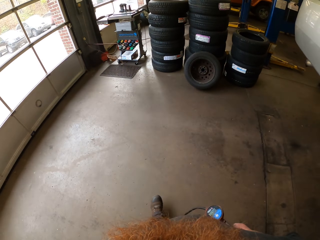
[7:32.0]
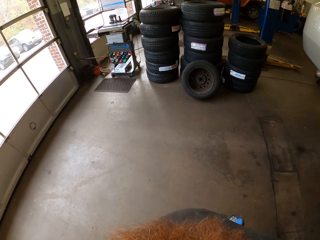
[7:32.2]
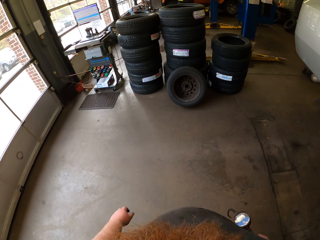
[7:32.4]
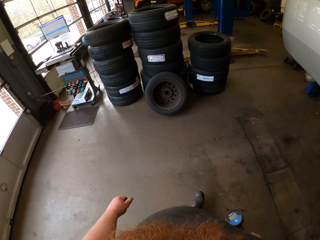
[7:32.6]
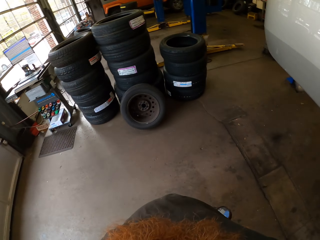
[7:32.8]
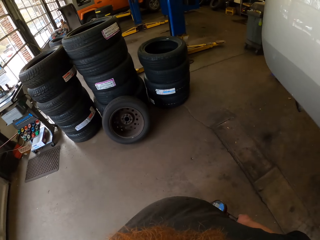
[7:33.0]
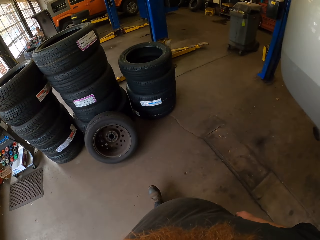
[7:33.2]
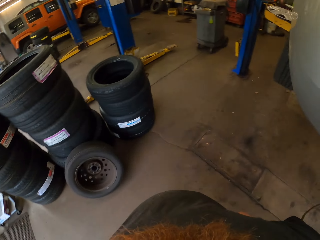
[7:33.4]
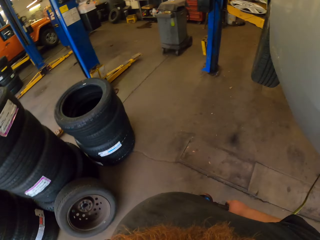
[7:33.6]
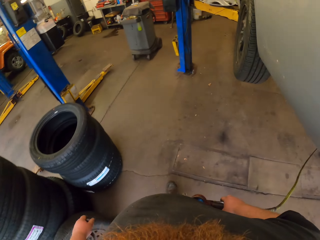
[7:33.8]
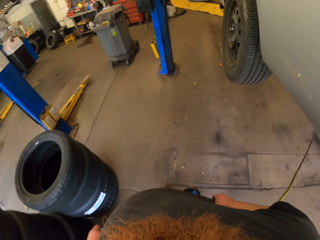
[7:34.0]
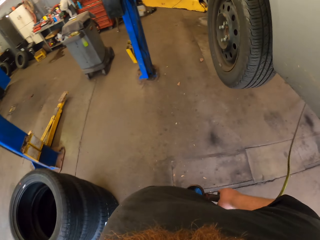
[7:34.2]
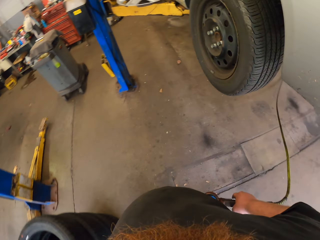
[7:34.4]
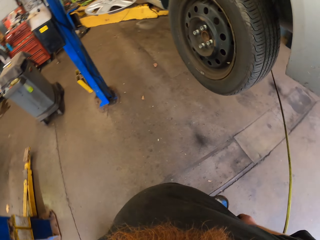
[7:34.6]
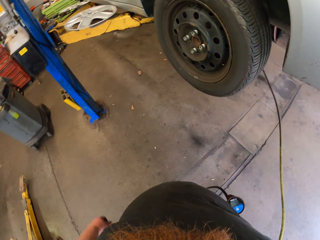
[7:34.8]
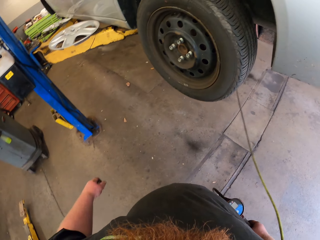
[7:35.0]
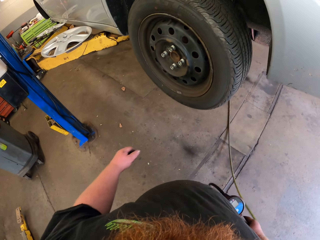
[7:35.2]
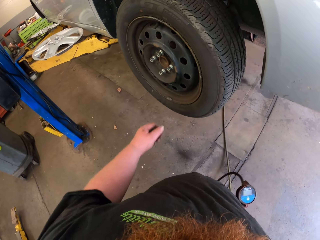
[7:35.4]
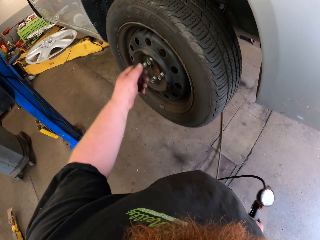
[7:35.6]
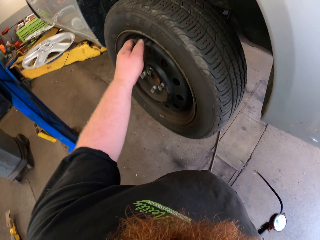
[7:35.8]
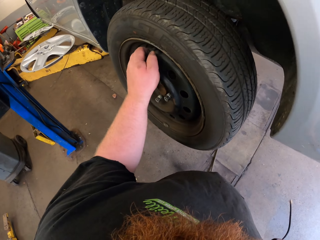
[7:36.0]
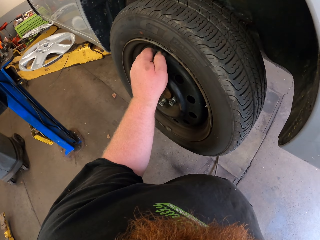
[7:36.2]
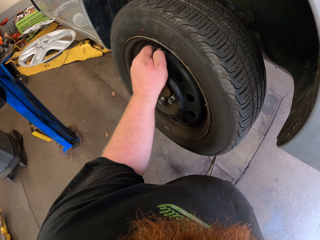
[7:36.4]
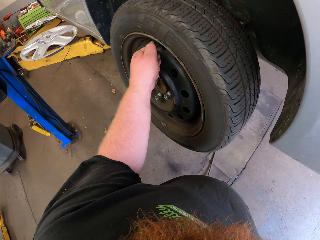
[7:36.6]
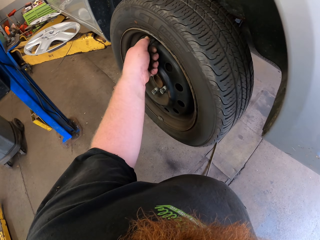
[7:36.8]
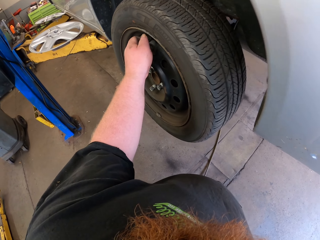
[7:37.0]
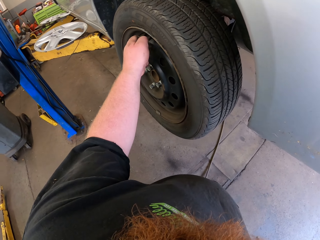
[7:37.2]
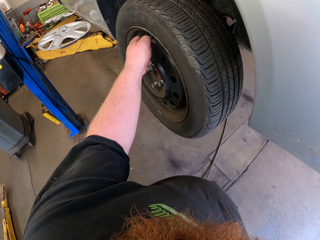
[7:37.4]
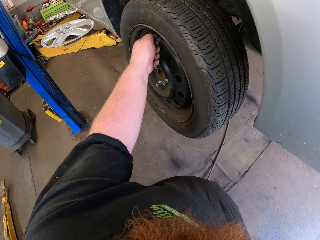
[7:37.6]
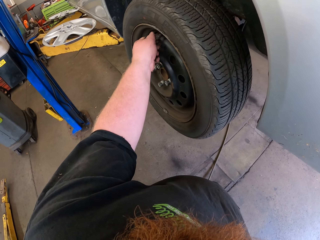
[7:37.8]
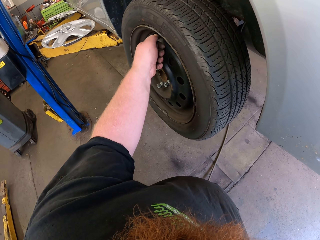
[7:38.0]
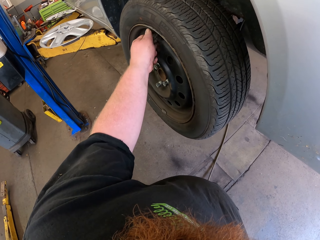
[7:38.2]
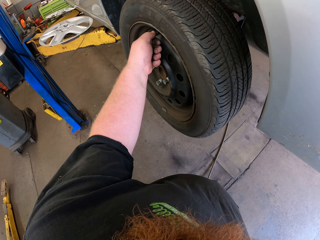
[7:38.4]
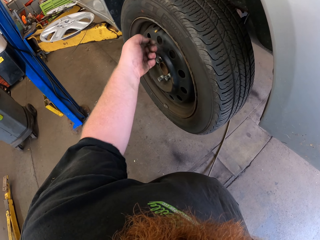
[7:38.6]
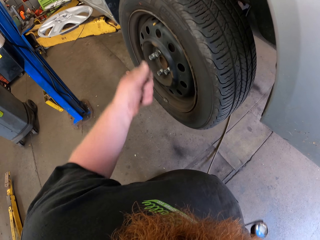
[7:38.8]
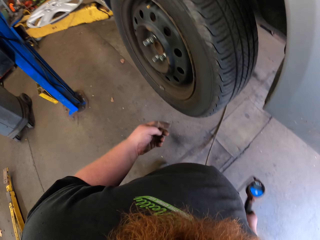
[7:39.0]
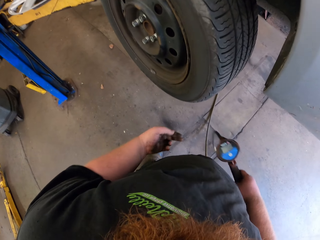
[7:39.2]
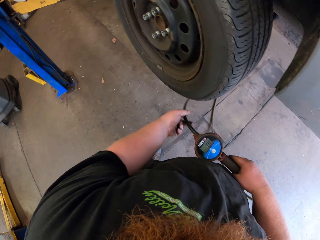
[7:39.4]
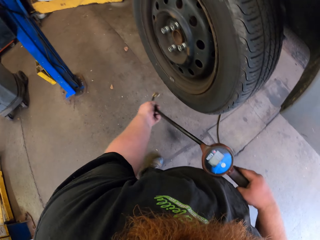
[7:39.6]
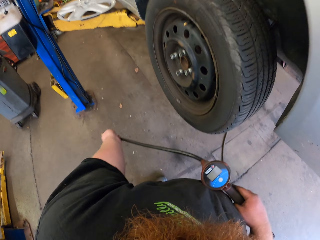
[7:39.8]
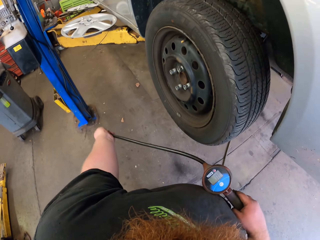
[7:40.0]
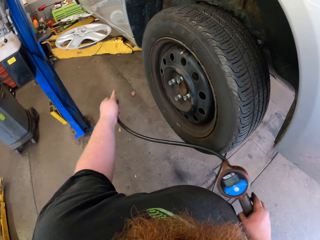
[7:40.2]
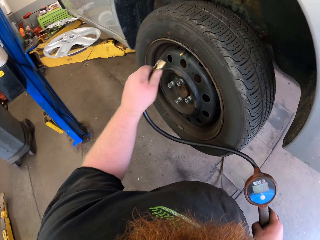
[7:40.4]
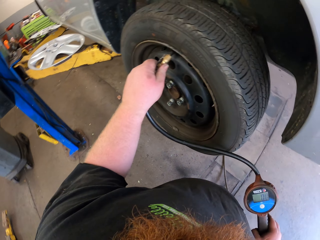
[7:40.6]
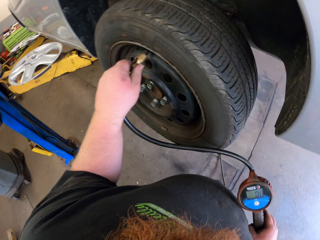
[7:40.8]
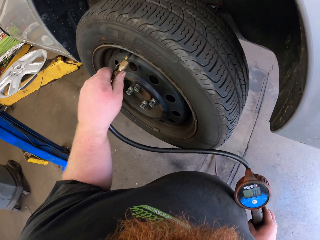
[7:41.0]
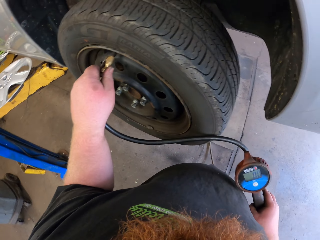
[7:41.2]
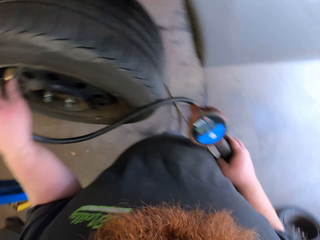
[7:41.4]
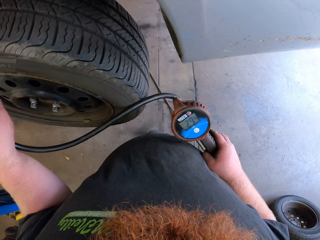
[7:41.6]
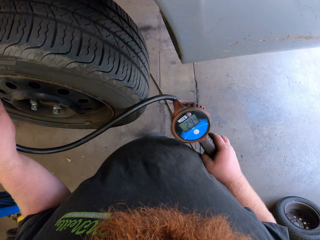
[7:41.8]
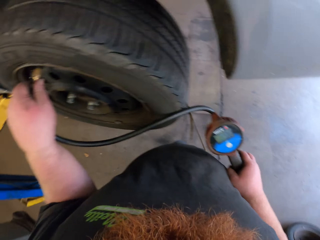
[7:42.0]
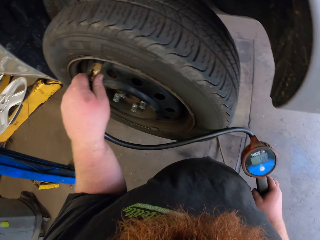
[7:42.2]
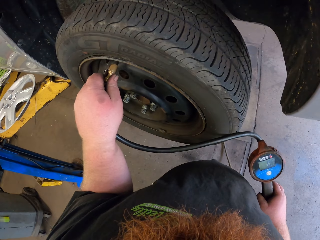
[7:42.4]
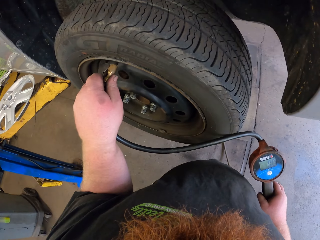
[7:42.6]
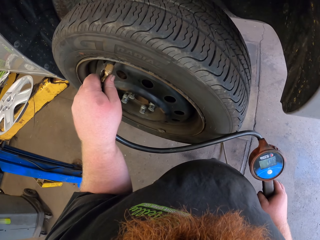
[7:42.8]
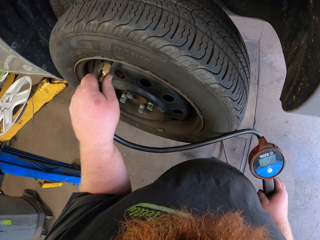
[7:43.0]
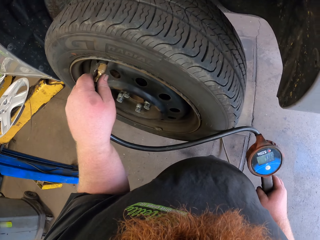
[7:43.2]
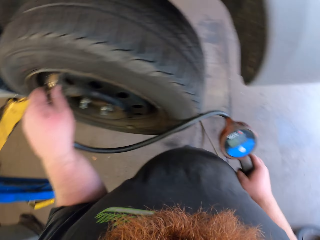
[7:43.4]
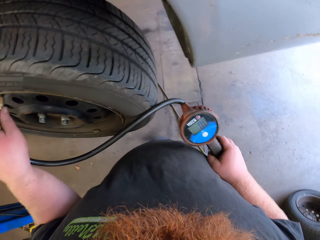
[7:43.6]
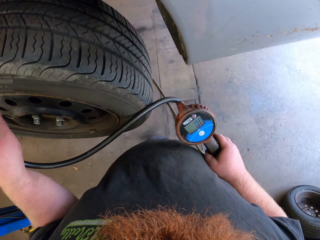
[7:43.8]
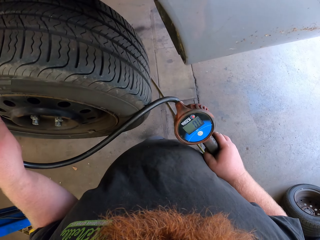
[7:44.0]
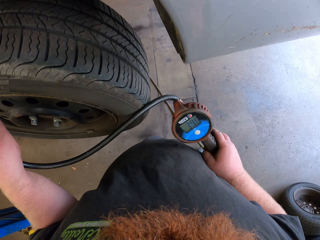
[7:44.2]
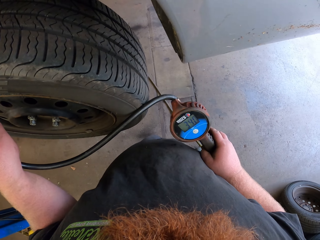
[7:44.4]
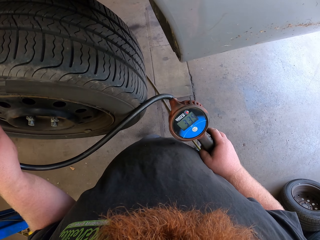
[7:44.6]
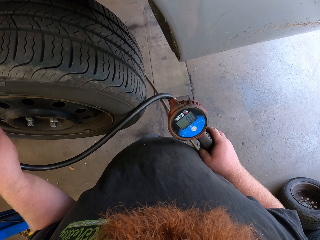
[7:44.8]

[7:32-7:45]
The camera wearer walks towards the car. He opens a car bolt with his left hand. He puts pressure in the tire.

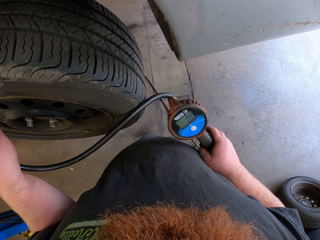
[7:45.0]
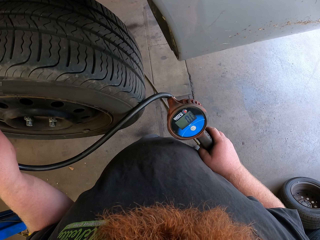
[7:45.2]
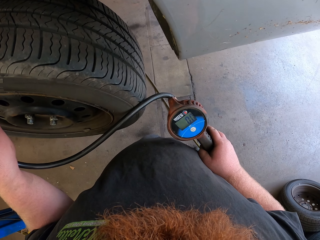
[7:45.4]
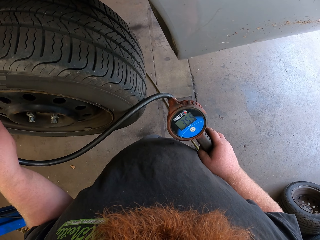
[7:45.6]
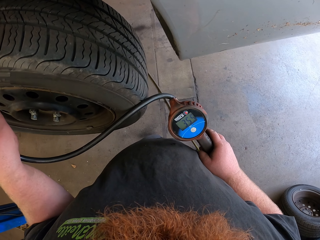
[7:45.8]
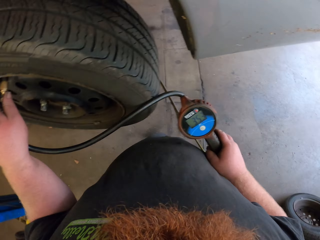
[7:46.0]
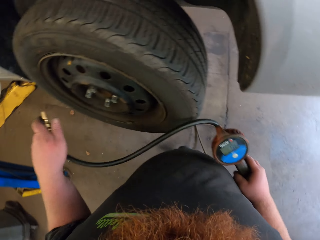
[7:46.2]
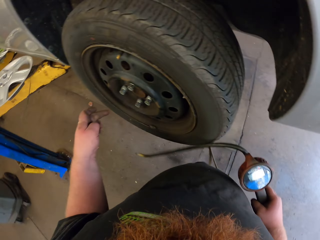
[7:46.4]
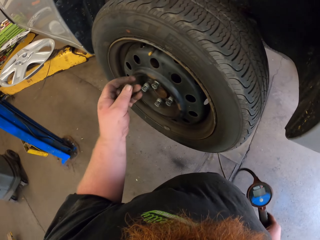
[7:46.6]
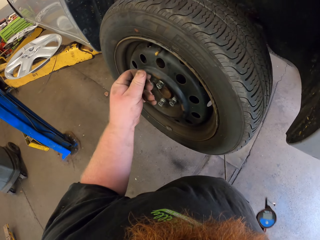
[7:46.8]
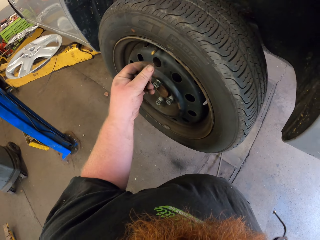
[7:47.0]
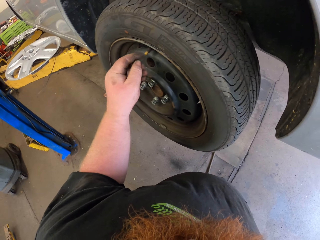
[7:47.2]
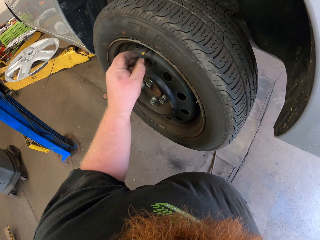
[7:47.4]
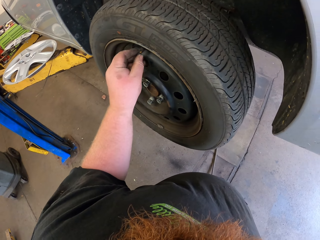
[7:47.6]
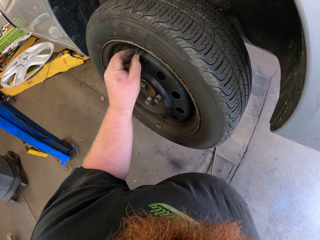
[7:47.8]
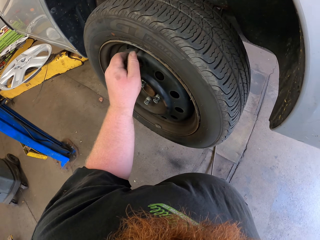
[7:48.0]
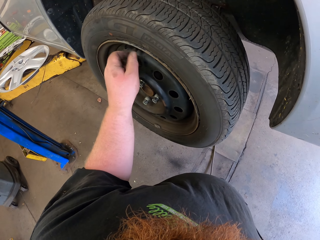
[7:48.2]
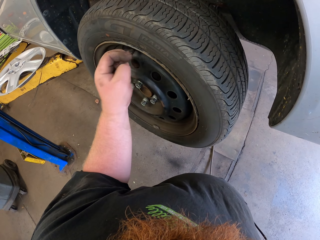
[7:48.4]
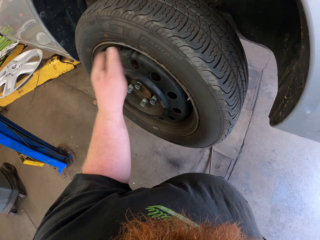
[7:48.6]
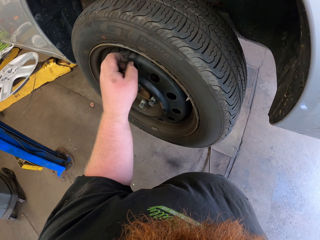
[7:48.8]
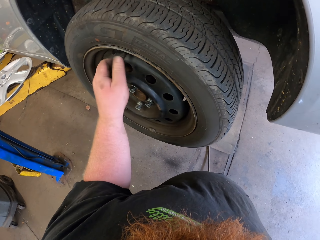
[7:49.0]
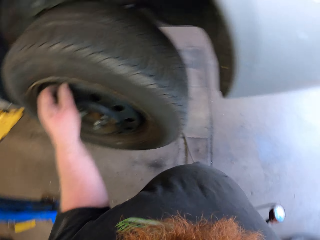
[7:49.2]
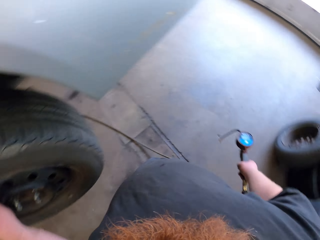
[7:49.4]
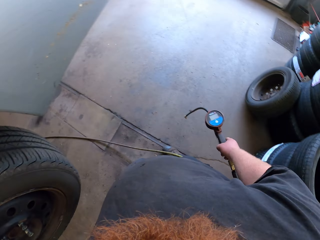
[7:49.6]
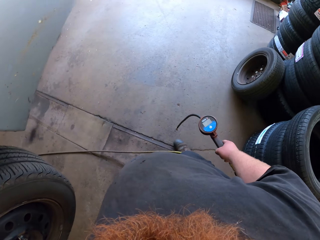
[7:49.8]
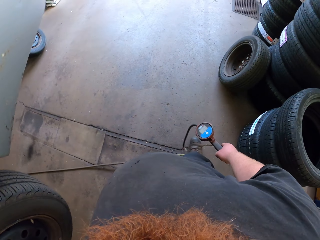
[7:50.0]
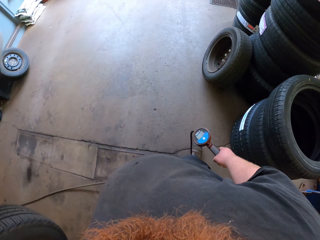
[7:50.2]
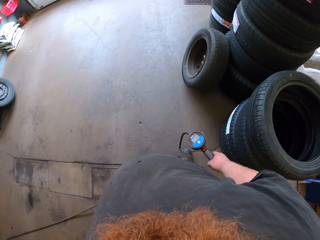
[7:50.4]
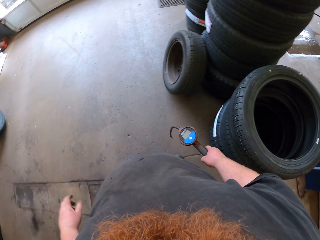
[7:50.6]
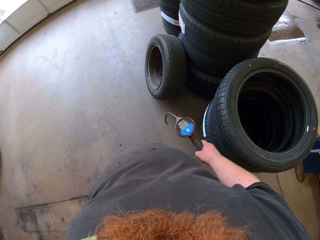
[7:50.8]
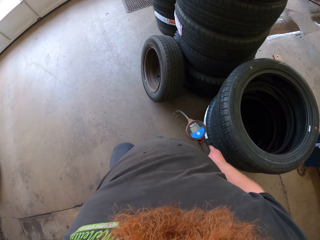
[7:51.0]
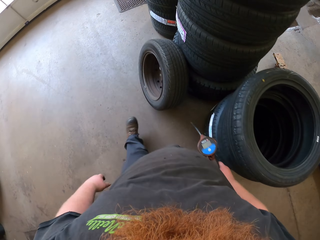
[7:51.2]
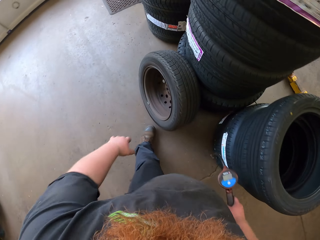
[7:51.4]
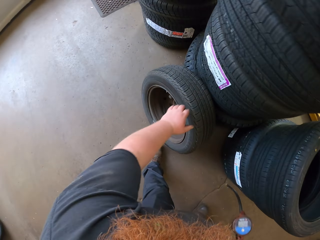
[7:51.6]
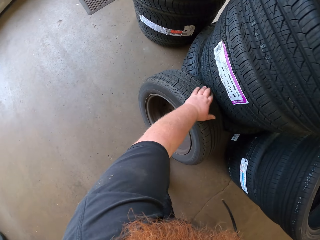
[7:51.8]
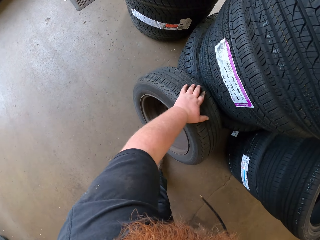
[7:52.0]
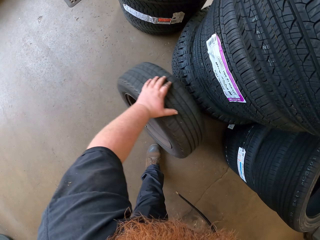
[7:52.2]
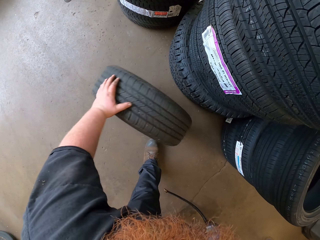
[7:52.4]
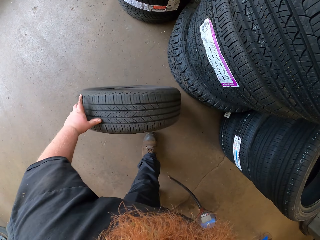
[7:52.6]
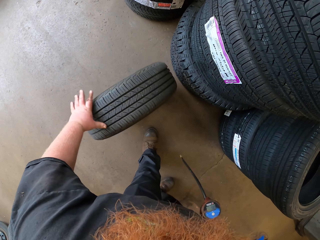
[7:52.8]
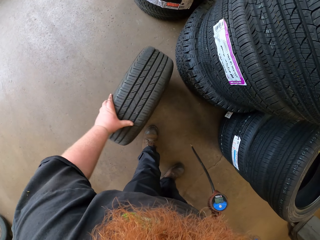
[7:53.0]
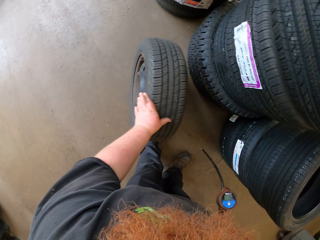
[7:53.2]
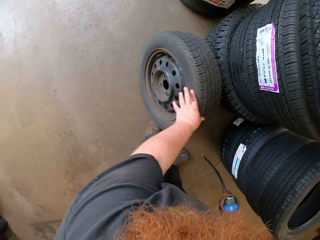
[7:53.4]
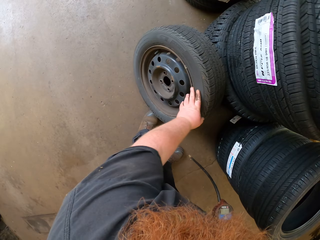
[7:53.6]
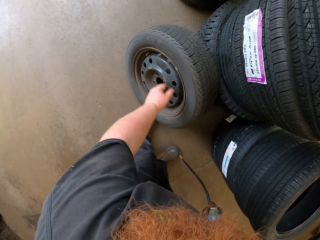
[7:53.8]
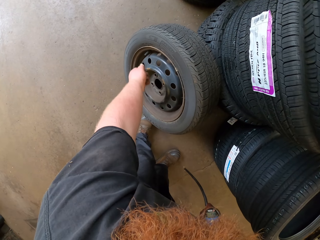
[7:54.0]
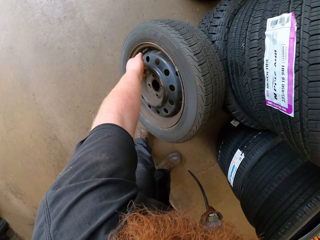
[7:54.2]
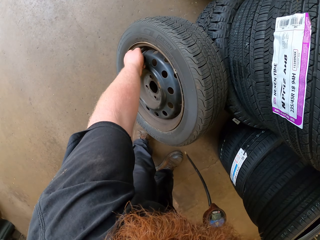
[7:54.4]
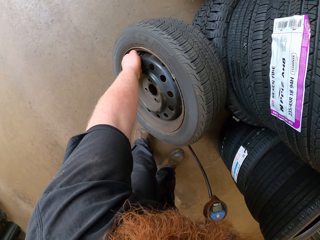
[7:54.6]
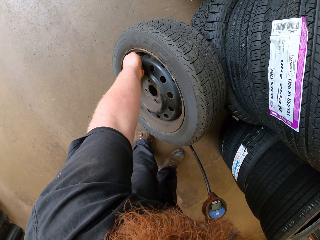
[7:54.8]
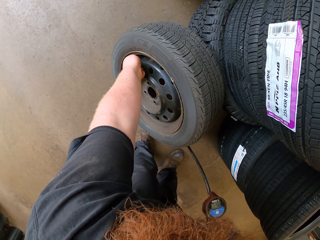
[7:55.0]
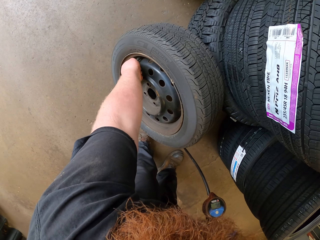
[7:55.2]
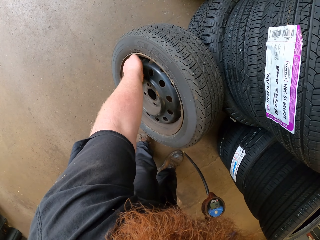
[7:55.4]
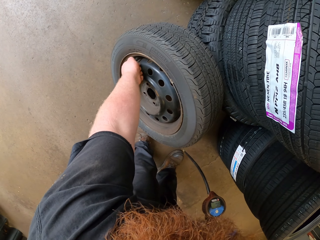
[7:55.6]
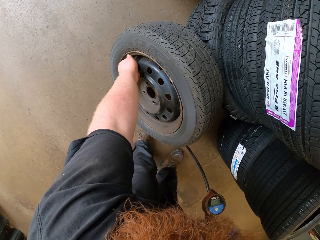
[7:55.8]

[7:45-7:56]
The camera wearer puts back the bolt on the tire.
